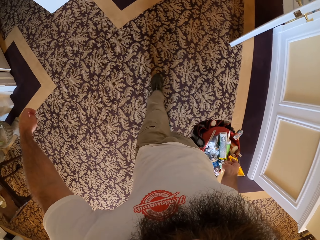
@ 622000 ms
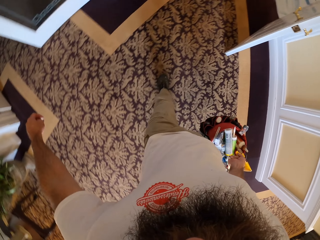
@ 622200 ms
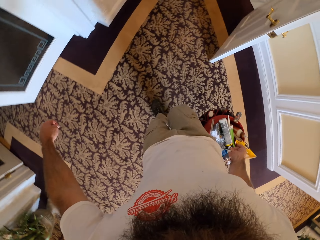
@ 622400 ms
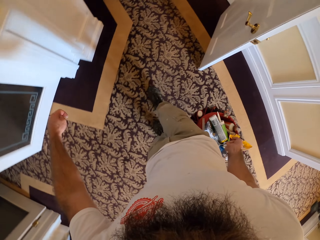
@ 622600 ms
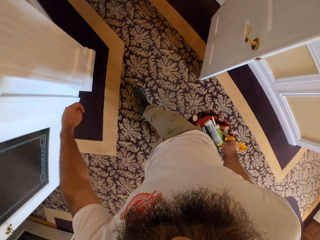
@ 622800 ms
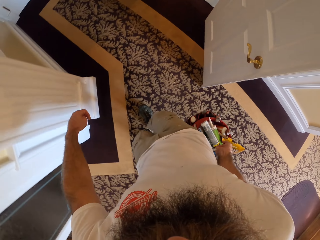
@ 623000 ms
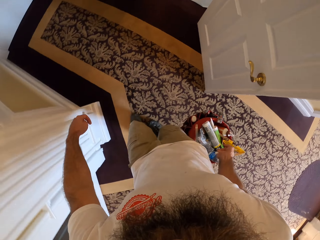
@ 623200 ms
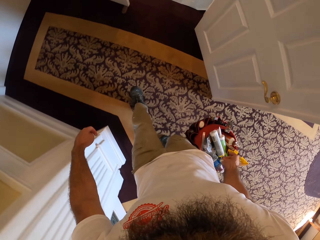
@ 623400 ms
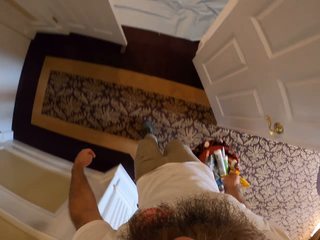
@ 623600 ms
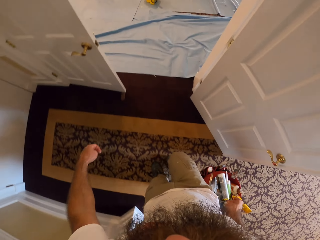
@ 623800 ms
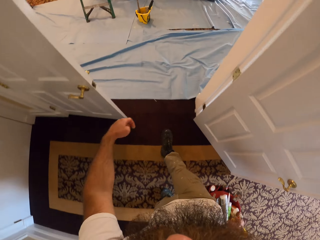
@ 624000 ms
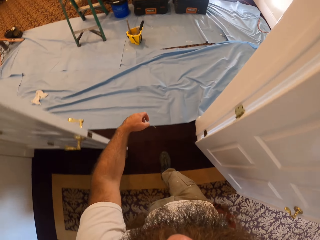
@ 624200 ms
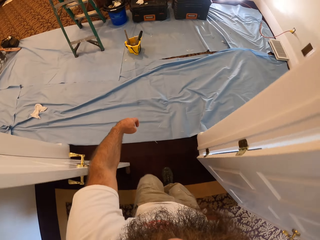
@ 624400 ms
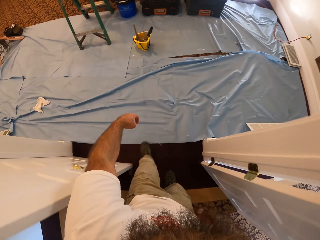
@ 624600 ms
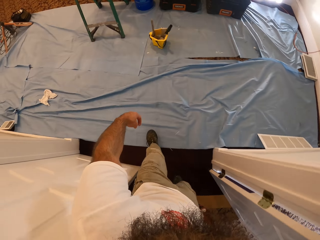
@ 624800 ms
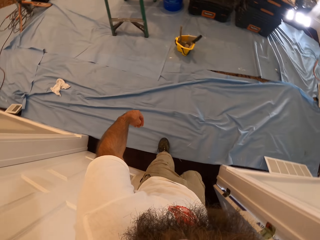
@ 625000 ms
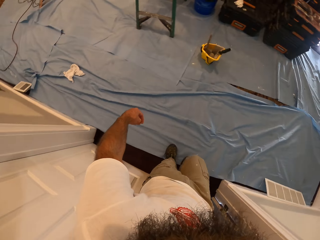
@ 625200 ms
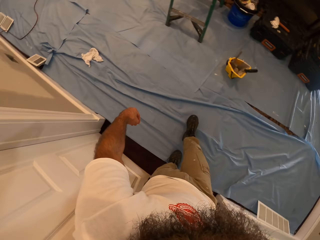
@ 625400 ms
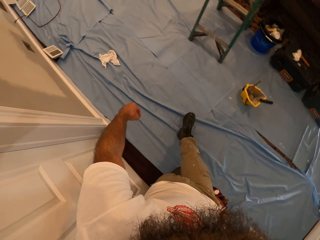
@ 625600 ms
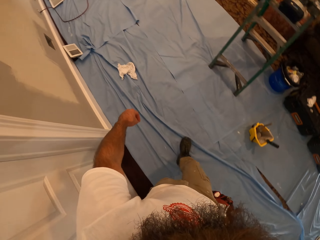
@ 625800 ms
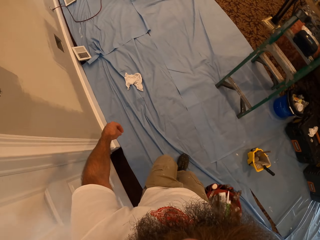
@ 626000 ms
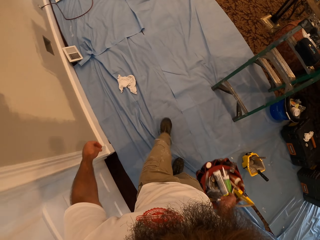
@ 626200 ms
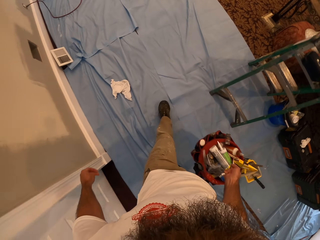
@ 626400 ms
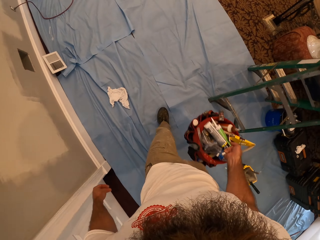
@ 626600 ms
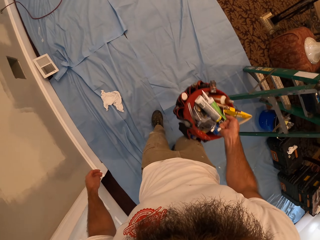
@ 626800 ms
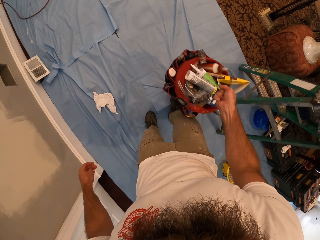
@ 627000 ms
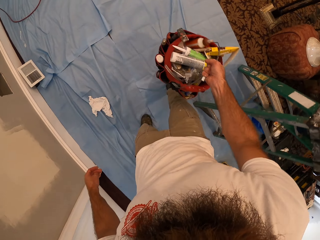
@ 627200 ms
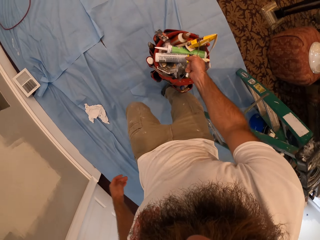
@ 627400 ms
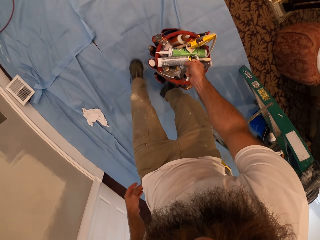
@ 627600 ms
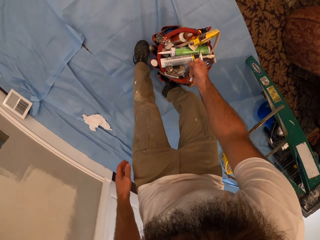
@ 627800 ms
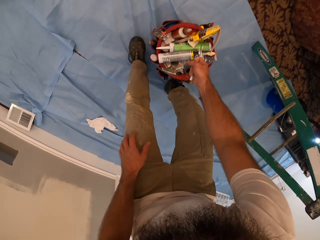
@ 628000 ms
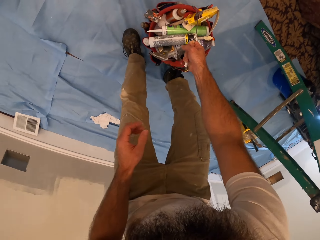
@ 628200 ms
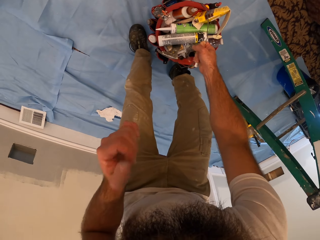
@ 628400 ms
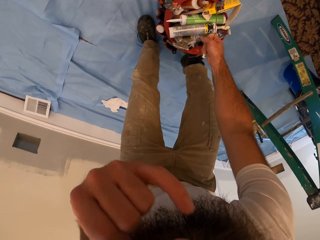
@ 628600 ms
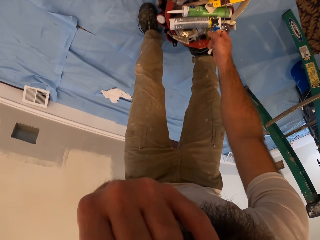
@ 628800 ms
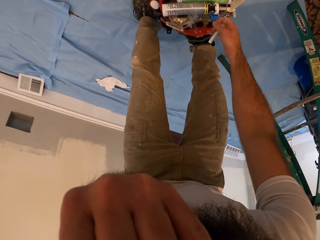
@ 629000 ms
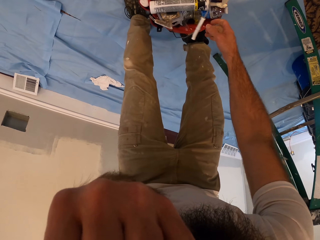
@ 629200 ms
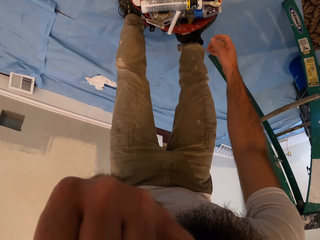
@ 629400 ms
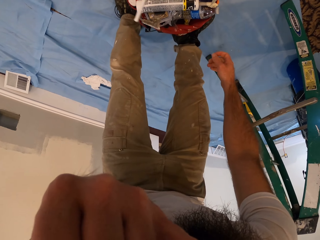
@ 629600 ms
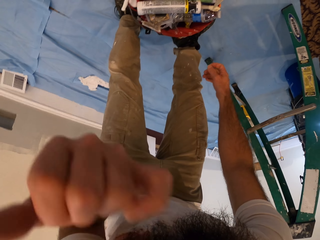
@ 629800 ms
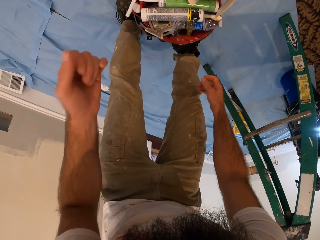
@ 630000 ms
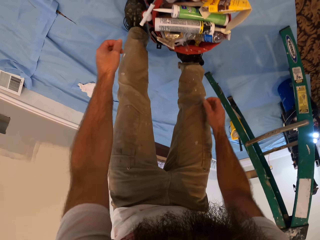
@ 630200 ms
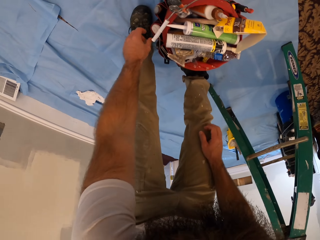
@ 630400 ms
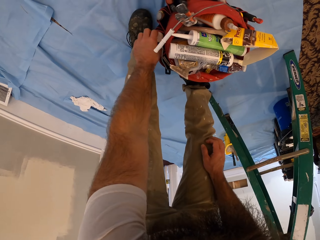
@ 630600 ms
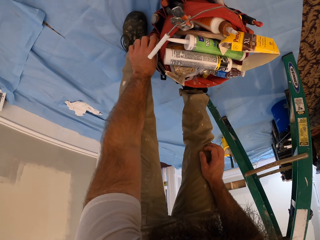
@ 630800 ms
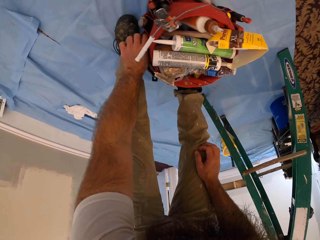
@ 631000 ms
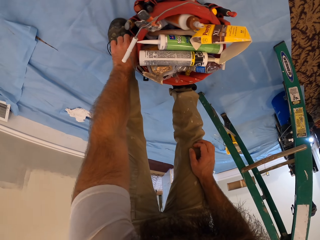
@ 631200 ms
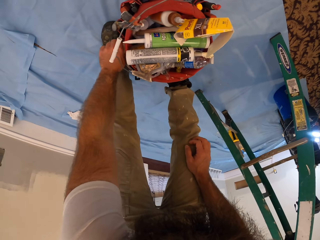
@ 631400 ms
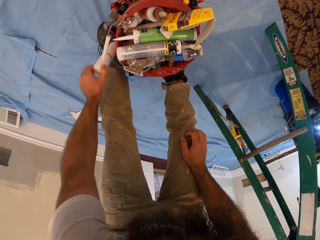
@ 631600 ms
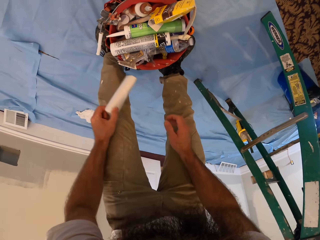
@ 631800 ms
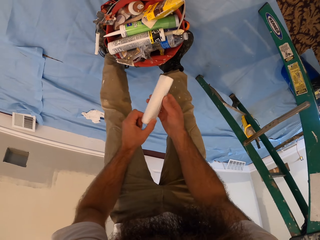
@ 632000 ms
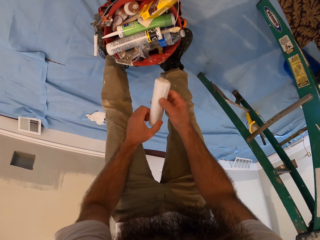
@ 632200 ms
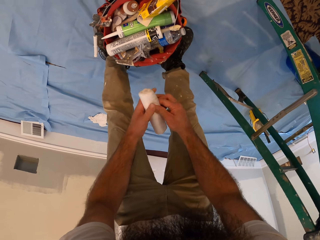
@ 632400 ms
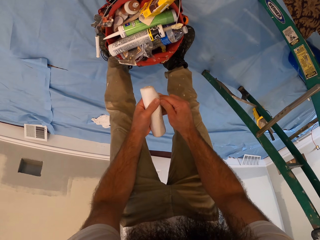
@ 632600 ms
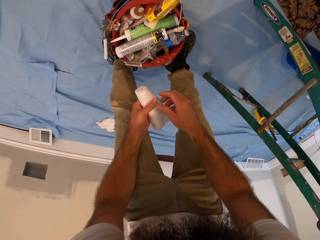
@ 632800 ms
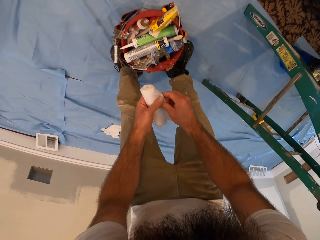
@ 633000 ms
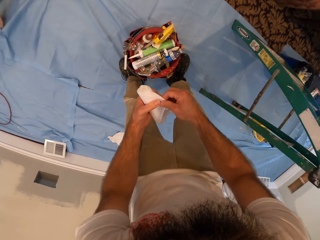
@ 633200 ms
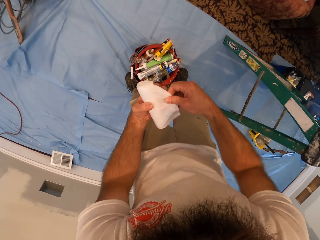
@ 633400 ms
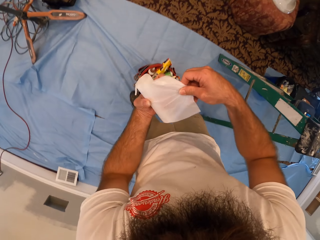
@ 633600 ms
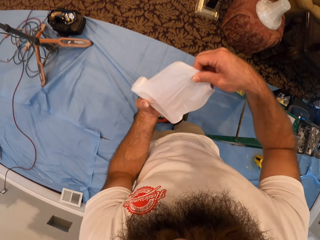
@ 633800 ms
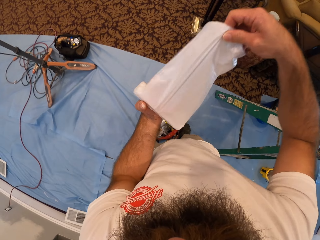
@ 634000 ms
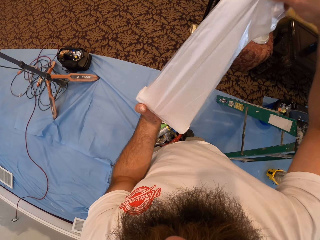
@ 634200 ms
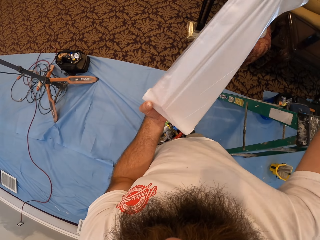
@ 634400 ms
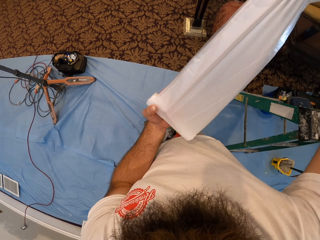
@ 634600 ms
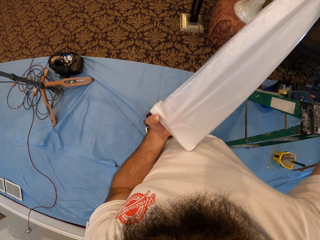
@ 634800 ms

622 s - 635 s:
The camera wearer drops the bucket of painting equipment in his right hand on the floor. He moves his left hand towards his face. He scratches himself. He picks up a roll of nylon pack or plastic roll bag from the bucket of painting equipment with his left hand. He cuts a nylon pack from the roll of nylon pack with both hands. He unwinds the plastic roll bag.

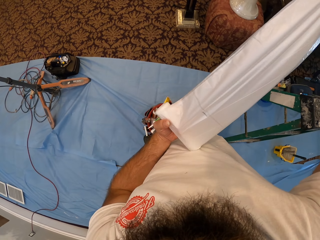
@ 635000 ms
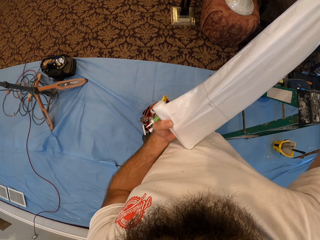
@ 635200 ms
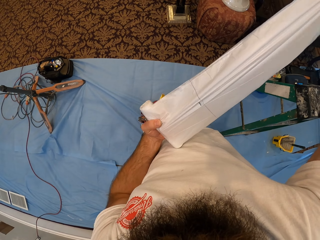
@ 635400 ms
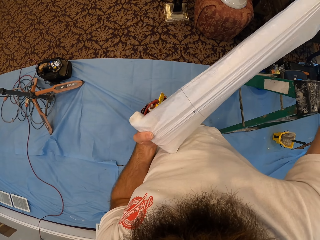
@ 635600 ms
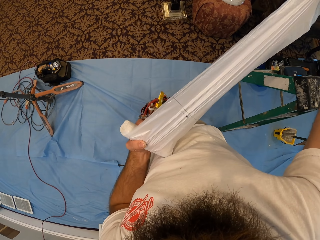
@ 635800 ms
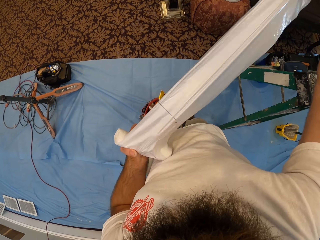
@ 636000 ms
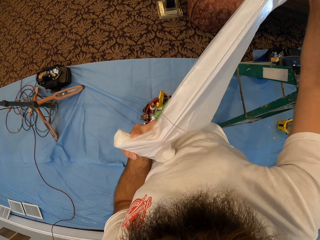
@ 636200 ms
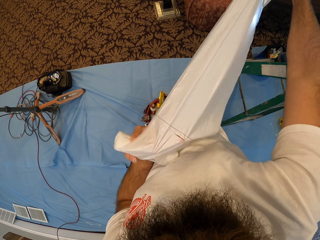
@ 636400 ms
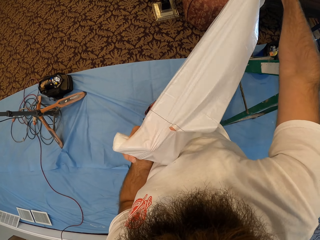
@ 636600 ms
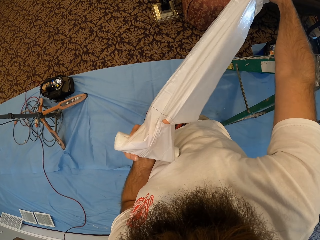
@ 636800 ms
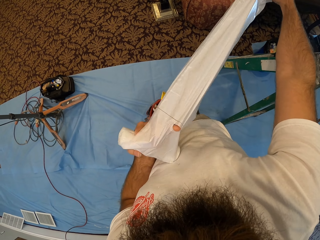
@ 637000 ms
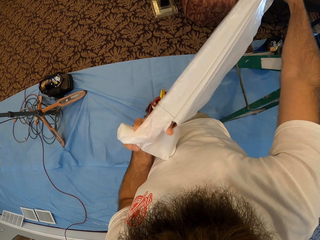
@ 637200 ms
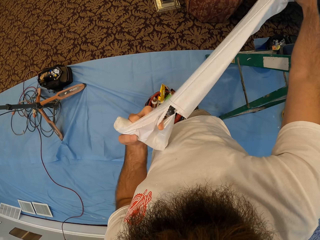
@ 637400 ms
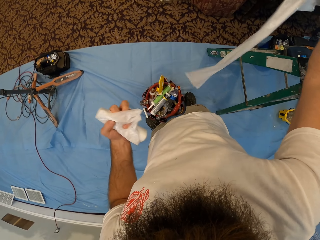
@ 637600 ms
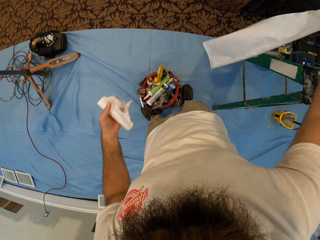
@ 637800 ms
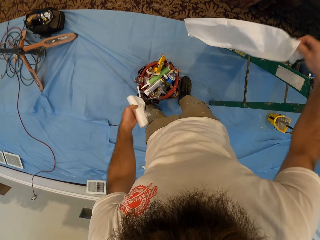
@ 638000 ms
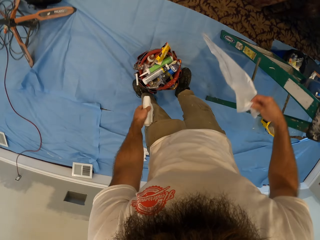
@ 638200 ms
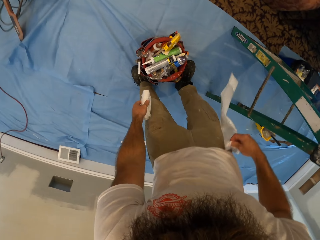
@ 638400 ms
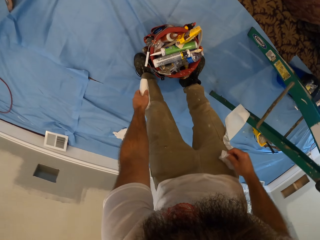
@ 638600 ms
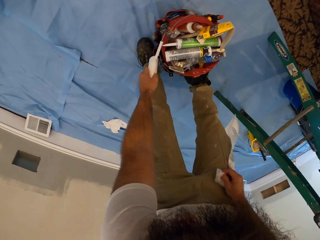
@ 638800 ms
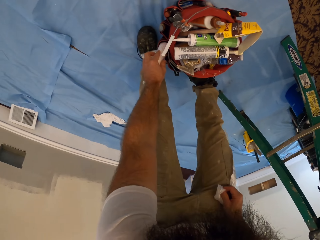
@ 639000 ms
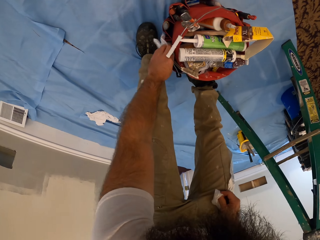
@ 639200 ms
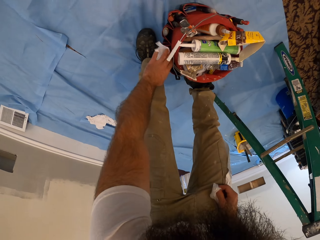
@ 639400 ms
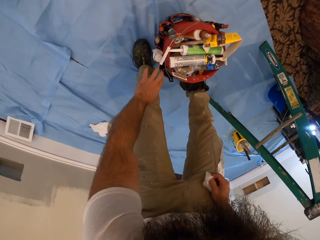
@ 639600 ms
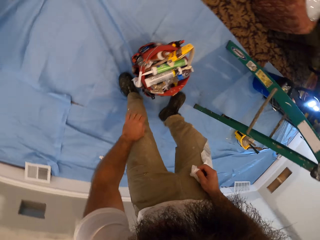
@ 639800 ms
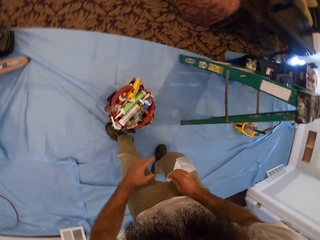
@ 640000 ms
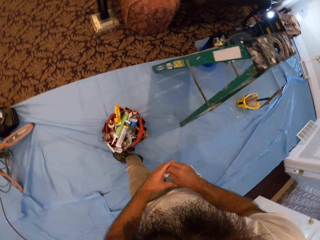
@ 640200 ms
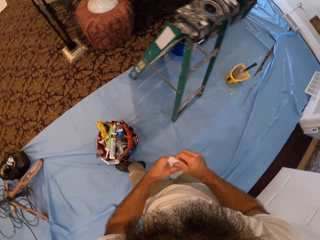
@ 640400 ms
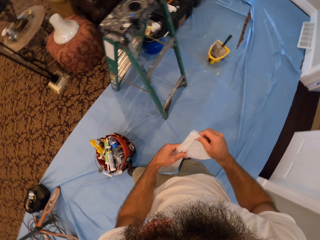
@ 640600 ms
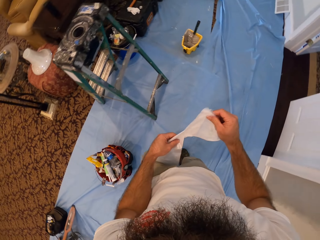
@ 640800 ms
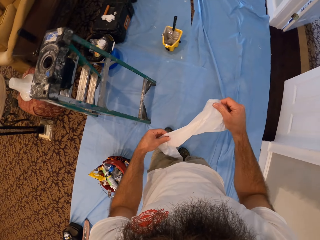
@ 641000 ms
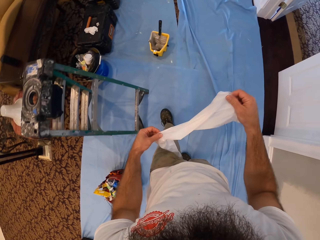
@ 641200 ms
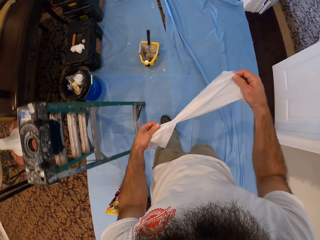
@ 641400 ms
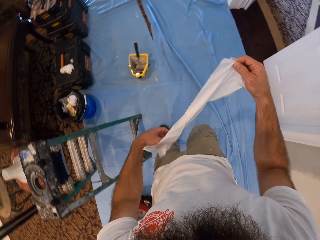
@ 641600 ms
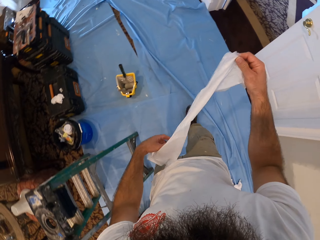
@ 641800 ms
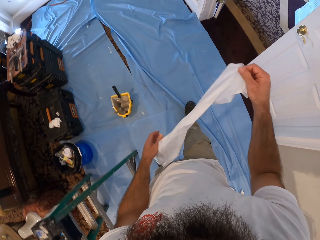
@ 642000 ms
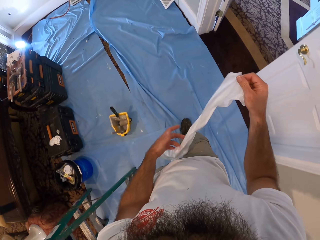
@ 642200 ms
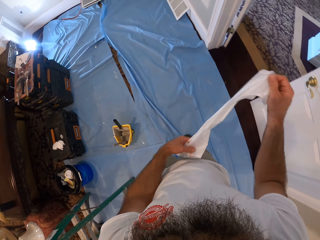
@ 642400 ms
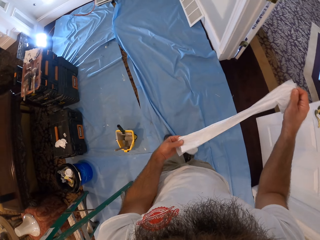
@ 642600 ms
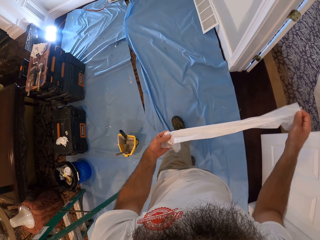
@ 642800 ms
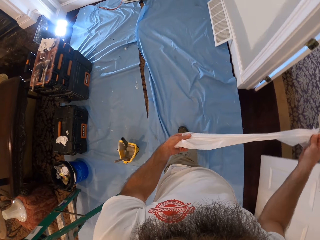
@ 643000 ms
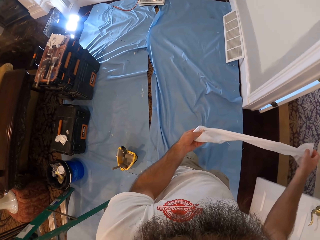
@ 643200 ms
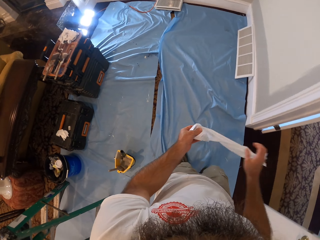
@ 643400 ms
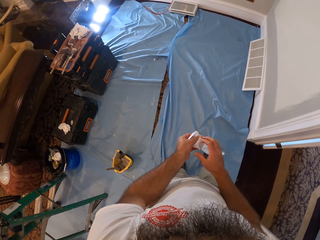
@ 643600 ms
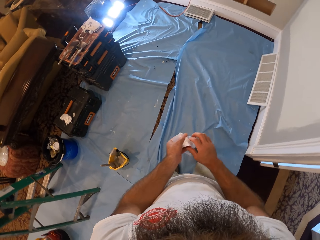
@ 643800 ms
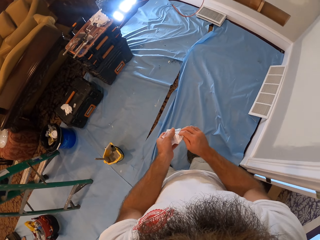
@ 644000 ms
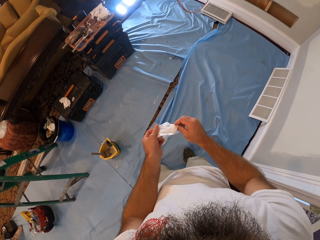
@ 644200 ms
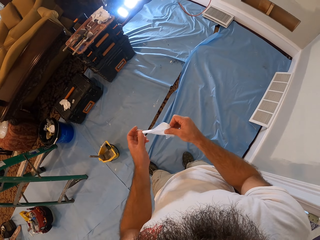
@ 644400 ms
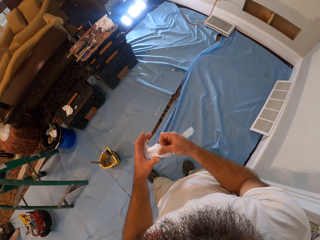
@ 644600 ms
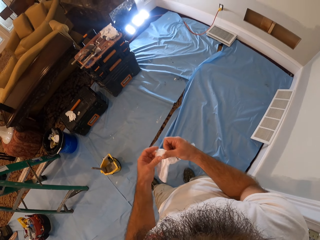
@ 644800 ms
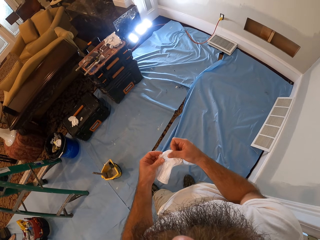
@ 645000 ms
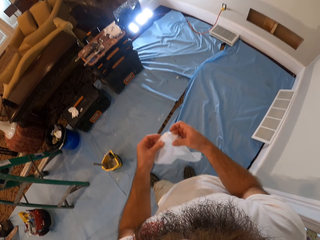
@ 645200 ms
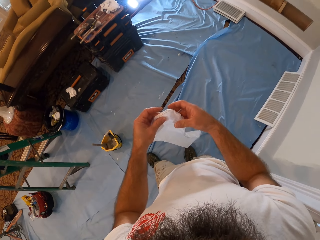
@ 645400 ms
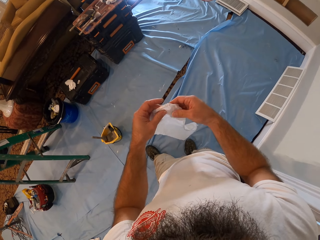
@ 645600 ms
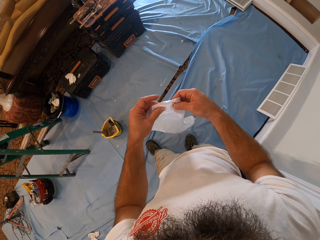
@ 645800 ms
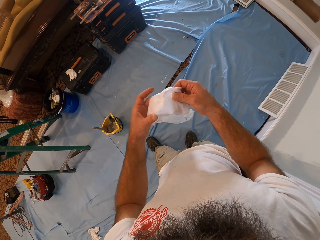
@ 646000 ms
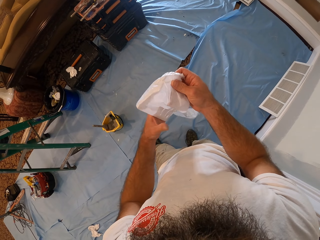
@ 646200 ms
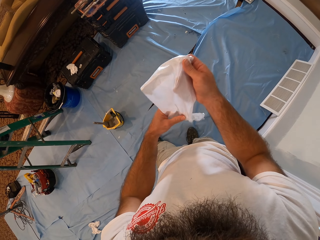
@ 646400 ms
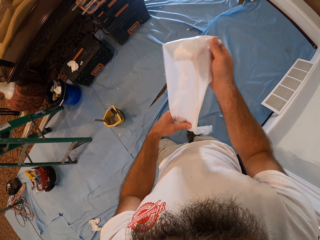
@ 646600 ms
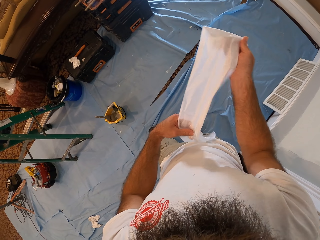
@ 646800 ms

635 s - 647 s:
The camera wearer cuts the plastic roll bag. He drops the roll of nylon pack into the bucket of painting equipment with his left hand. He opens the nylon pack with both hands. He moves in the room, adjusts the plastic roll bag, and stands in the room.
